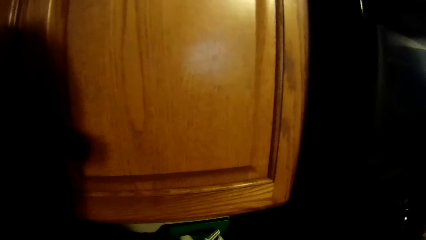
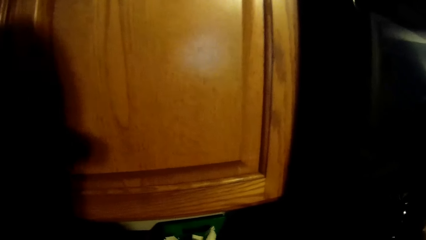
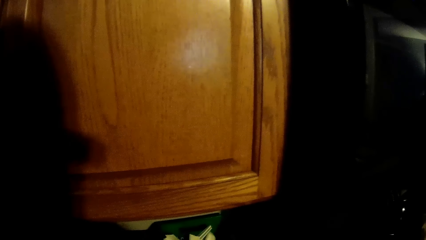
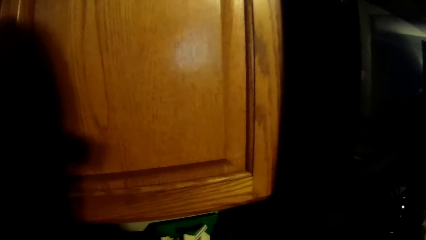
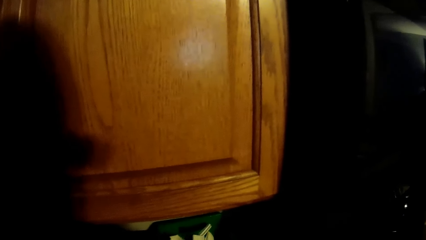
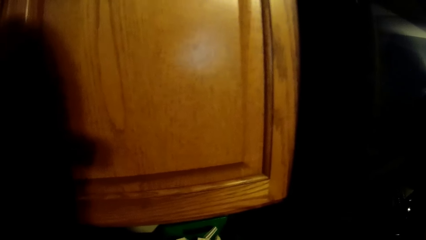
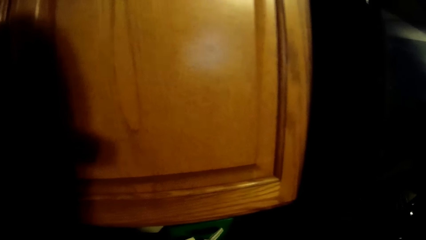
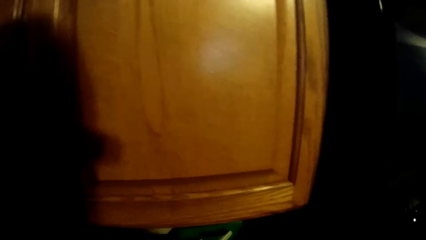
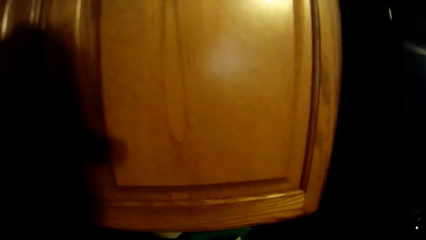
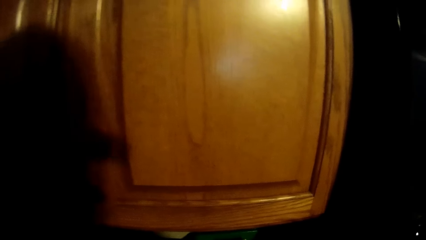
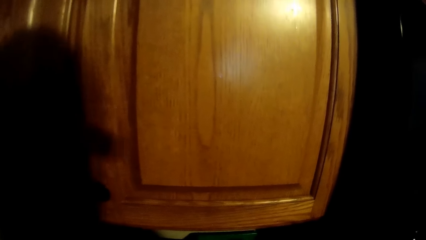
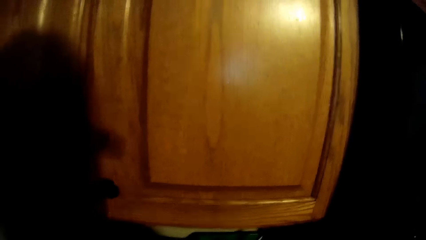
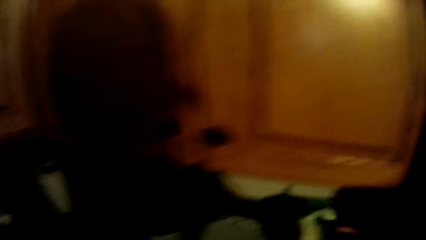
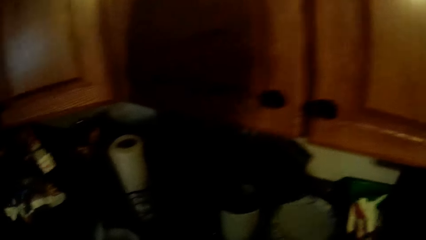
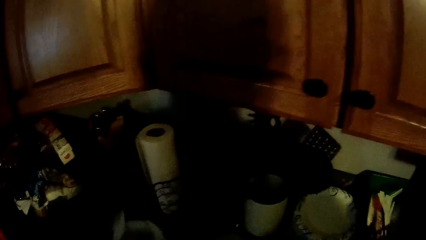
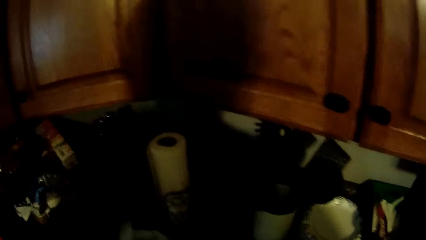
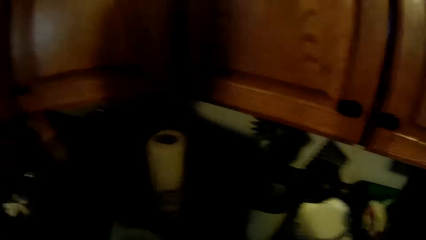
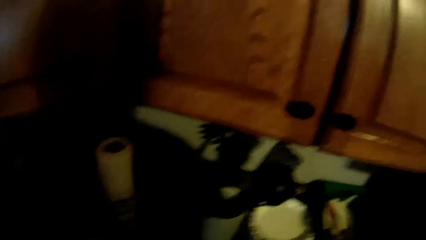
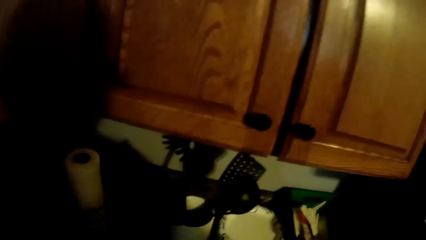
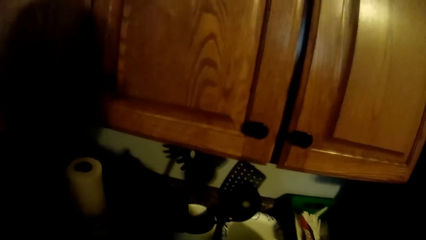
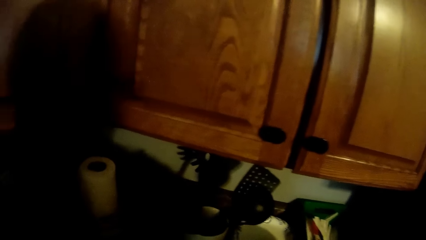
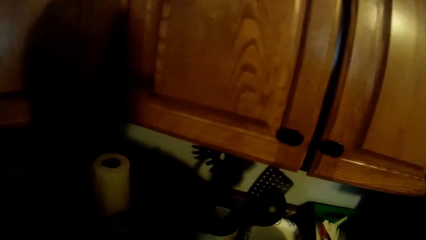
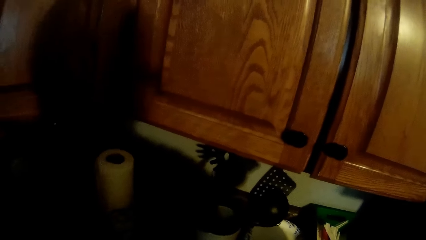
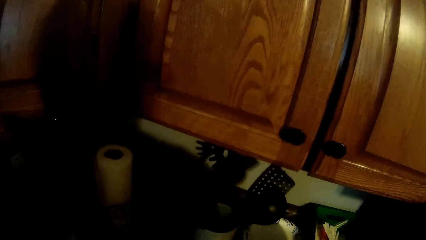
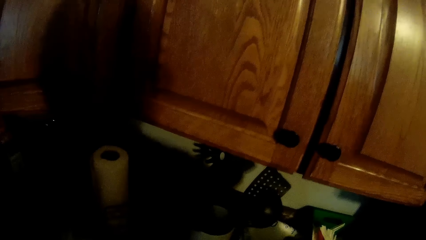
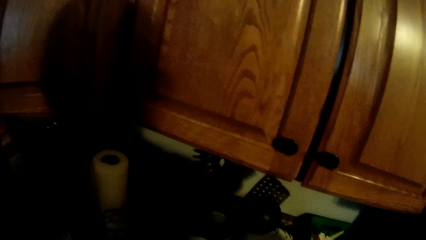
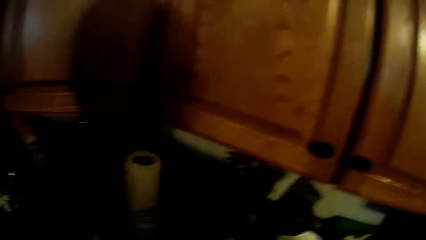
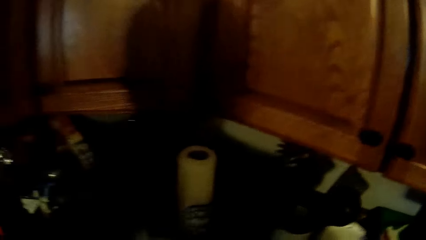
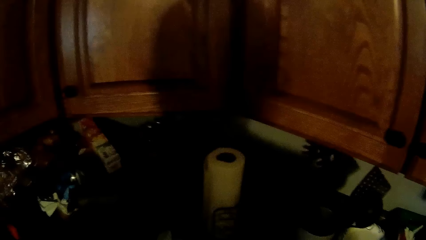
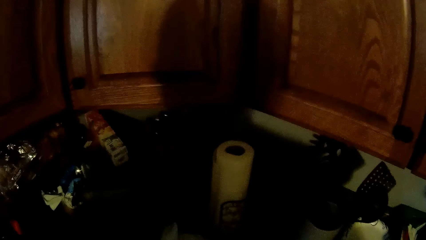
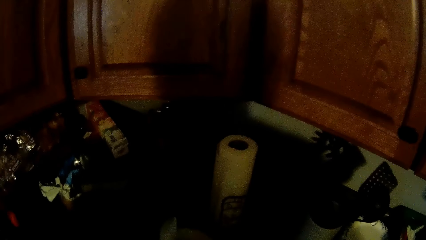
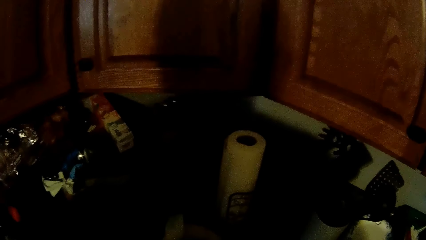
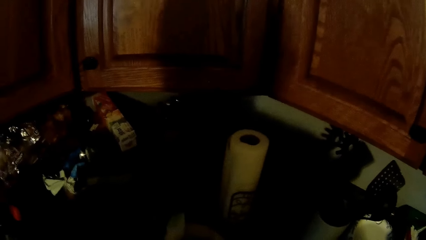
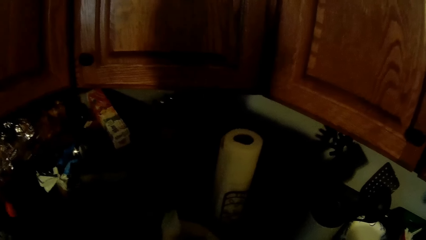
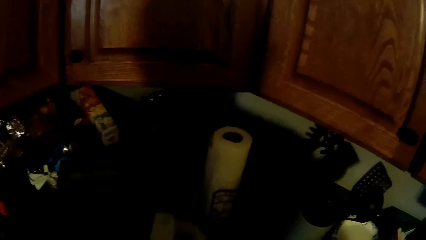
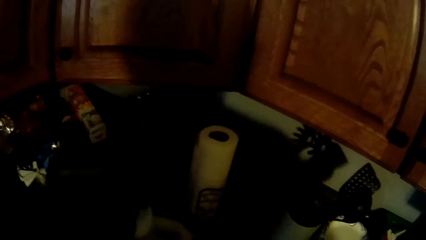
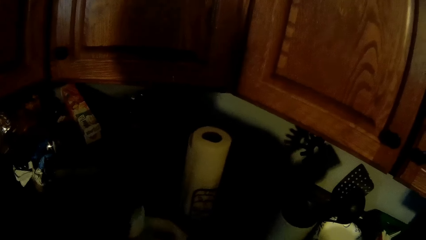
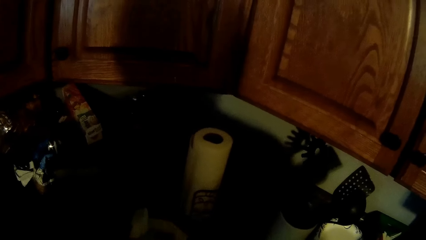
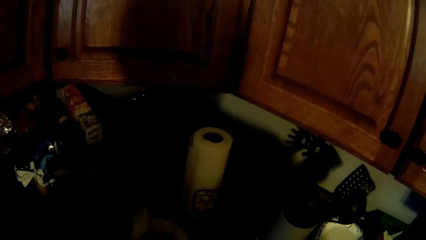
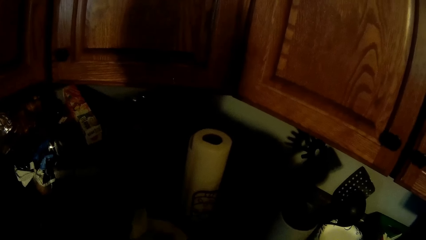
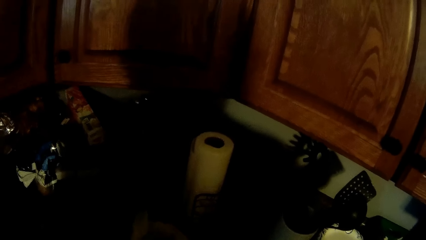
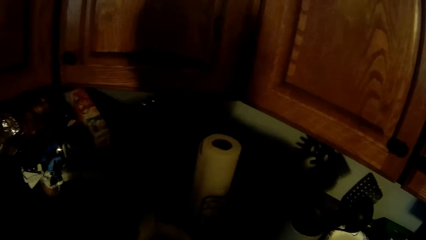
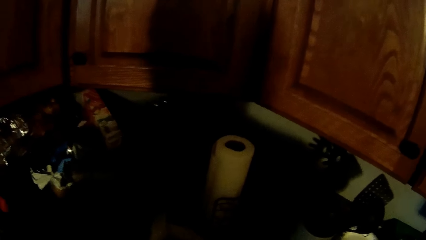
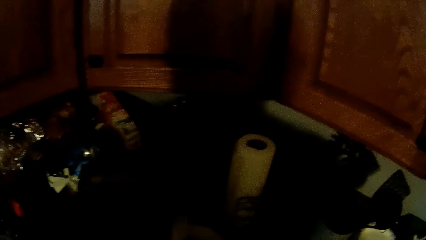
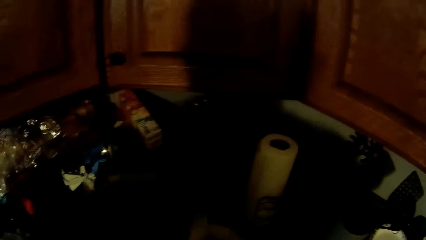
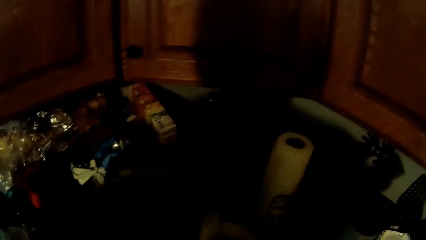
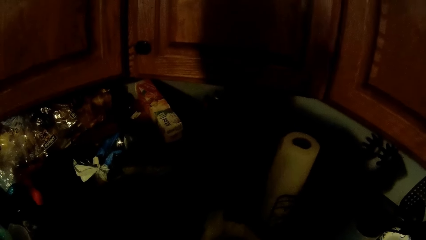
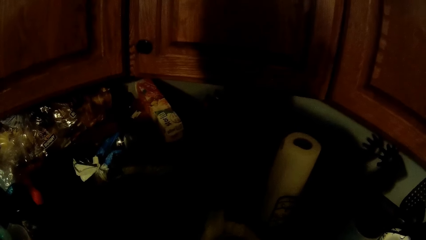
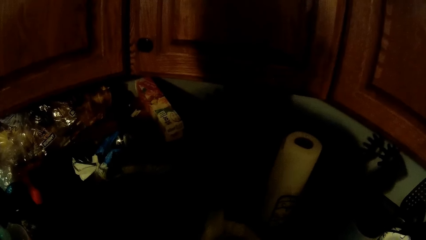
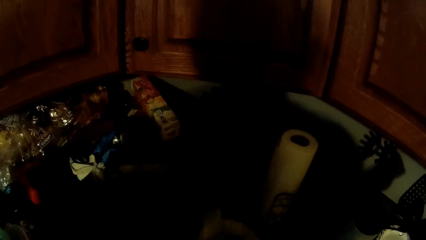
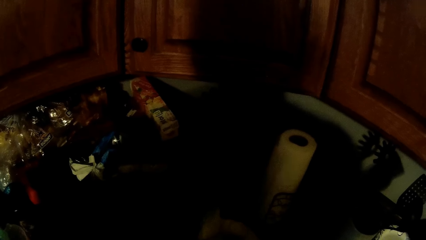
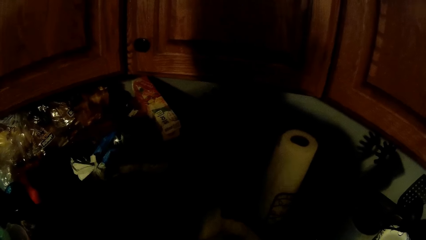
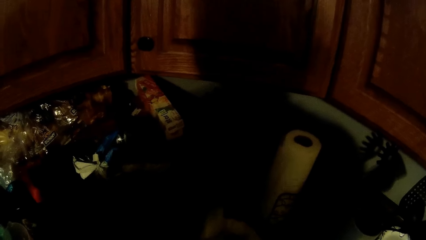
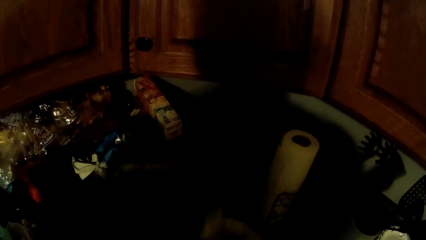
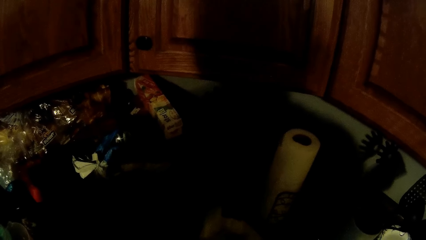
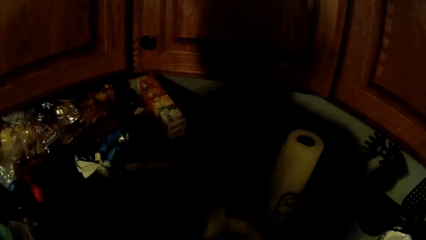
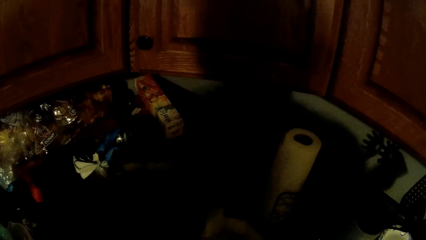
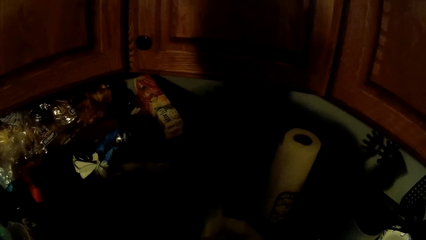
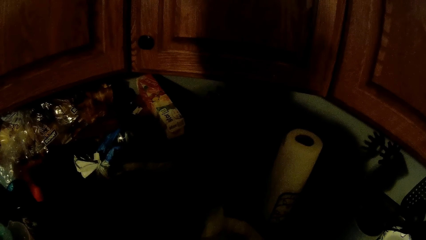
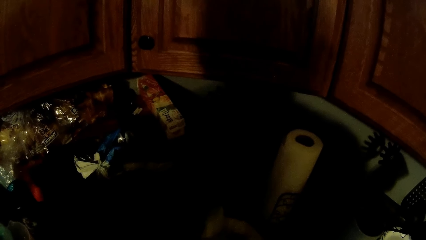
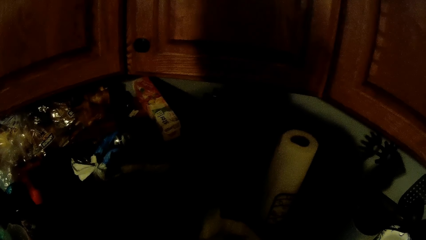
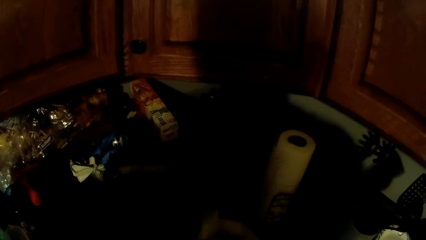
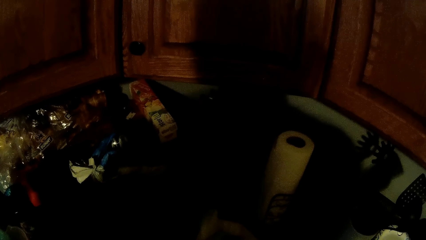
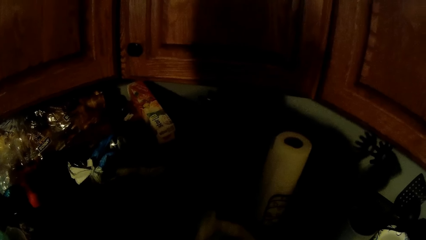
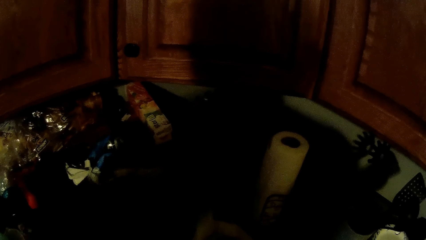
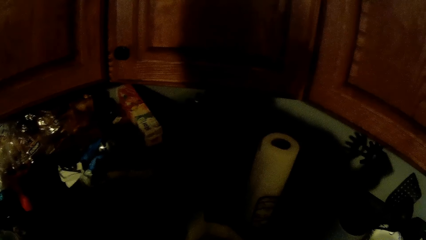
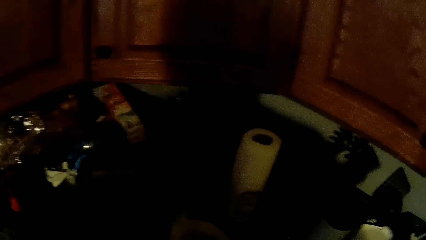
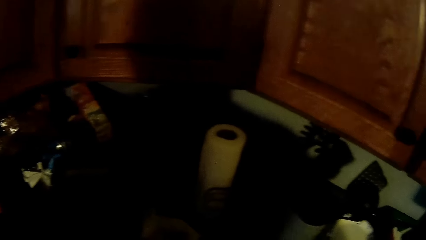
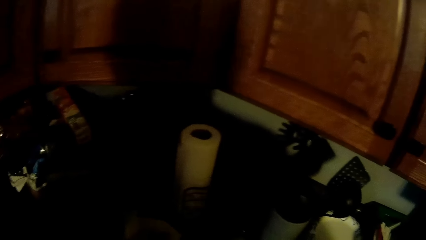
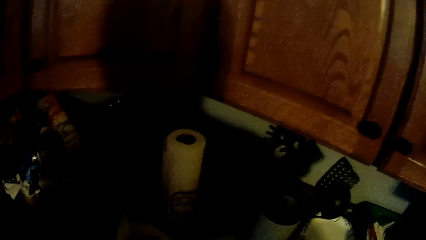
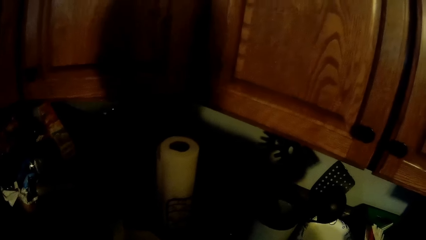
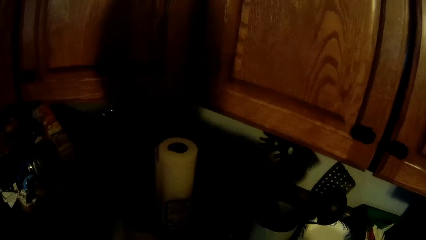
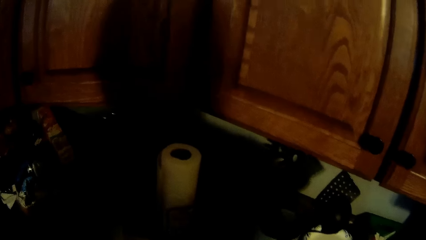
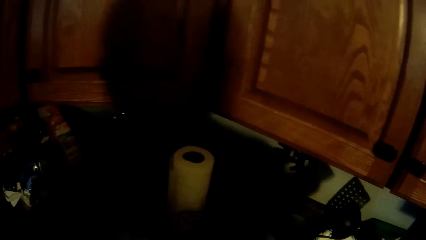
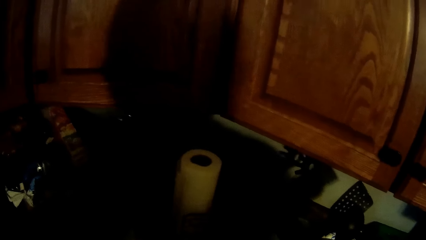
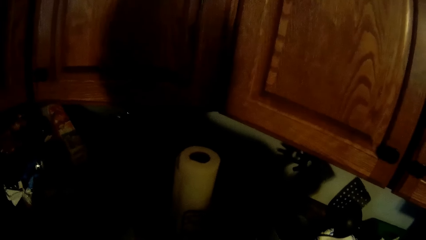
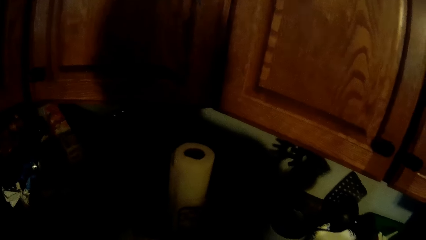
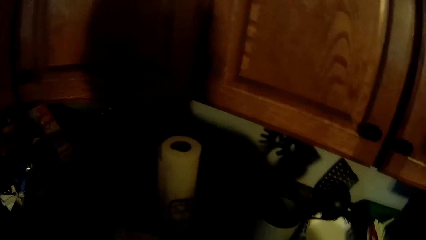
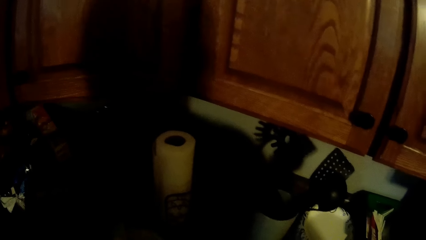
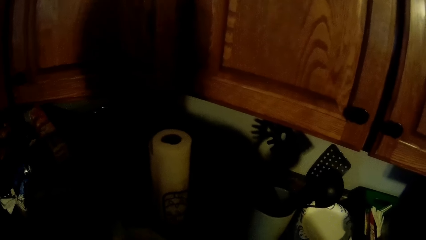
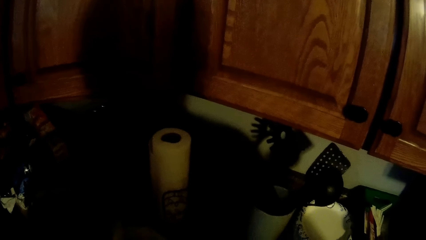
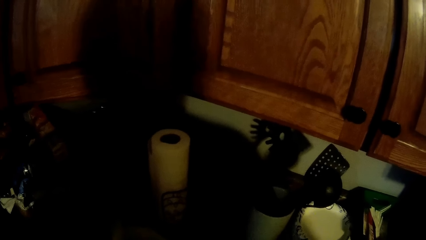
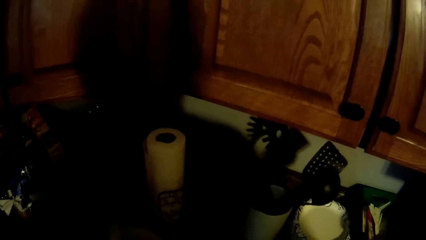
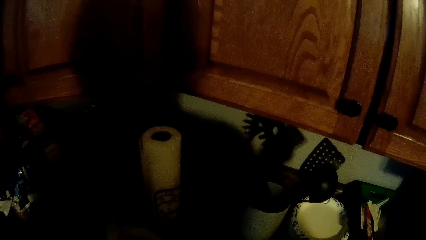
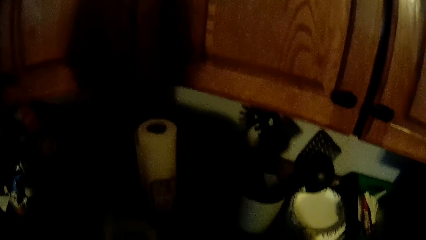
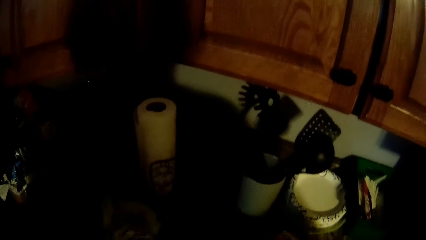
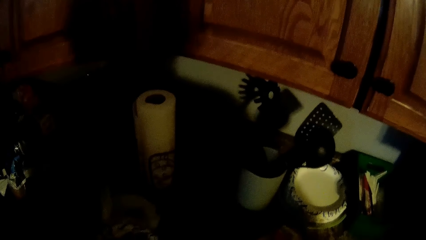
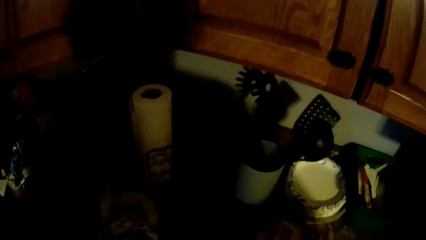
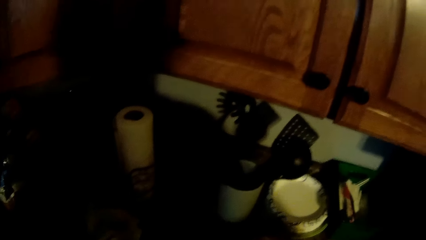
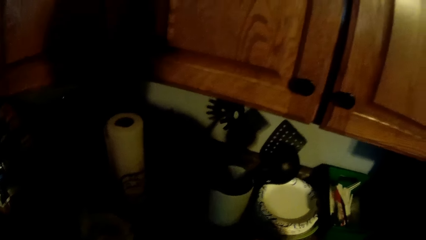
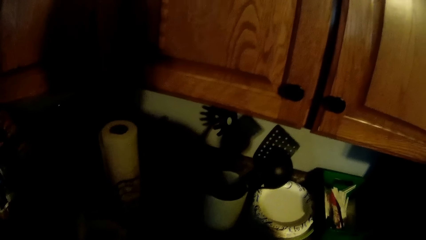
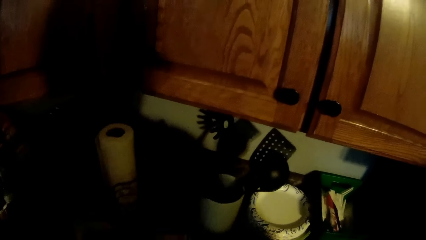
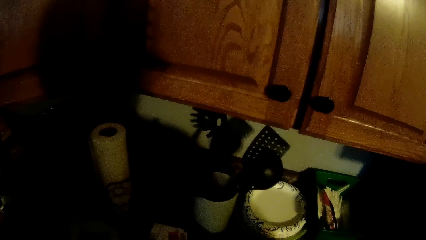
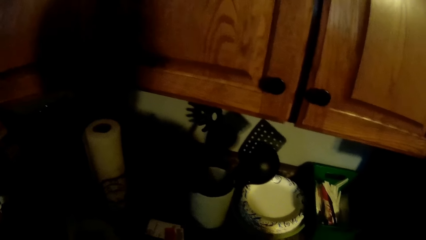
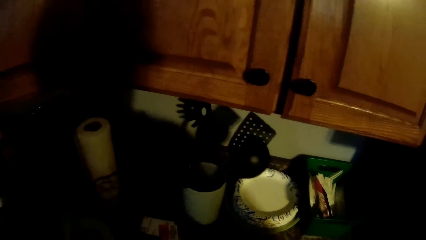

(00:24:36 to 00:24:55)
The camera wearer slices some fruits with a knife. They look around.
